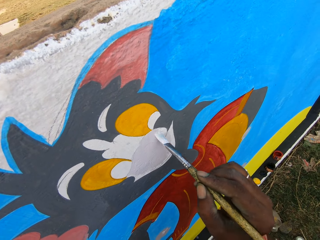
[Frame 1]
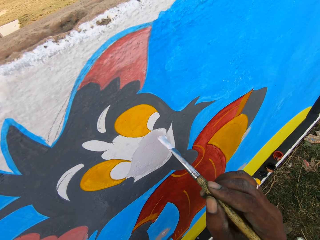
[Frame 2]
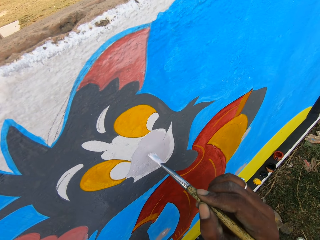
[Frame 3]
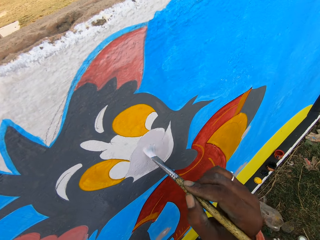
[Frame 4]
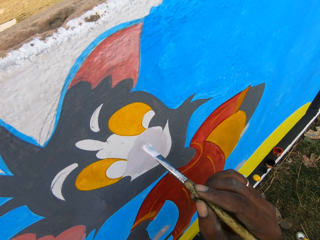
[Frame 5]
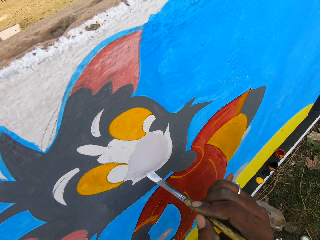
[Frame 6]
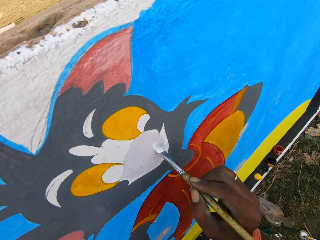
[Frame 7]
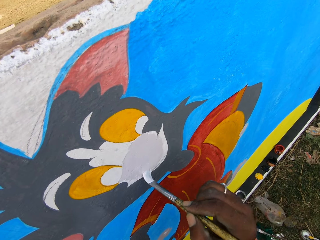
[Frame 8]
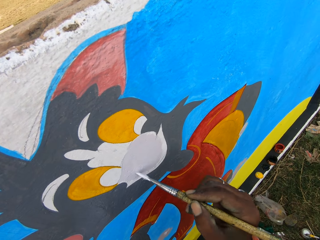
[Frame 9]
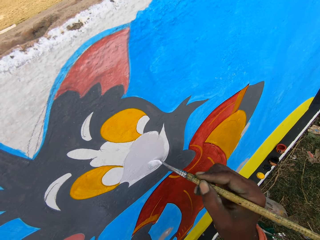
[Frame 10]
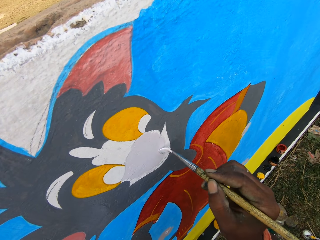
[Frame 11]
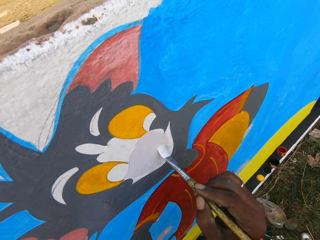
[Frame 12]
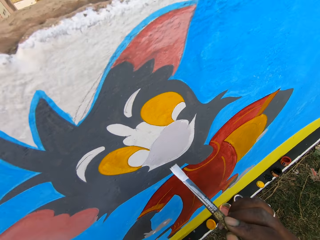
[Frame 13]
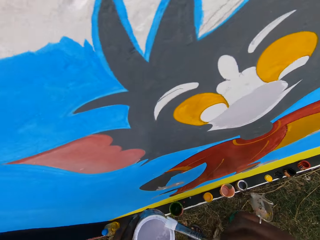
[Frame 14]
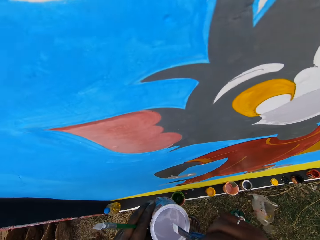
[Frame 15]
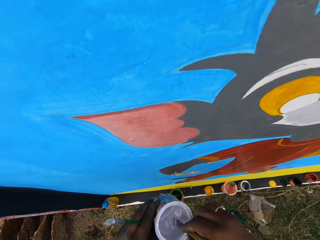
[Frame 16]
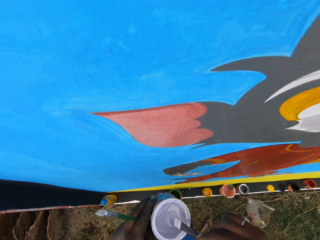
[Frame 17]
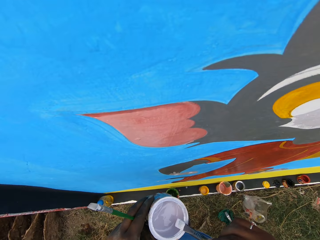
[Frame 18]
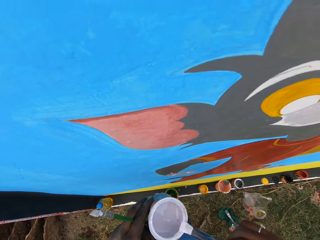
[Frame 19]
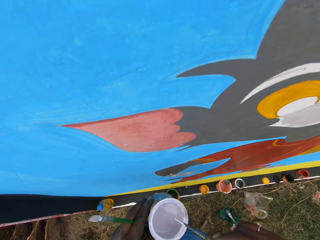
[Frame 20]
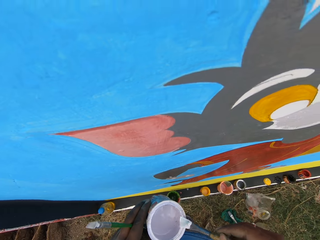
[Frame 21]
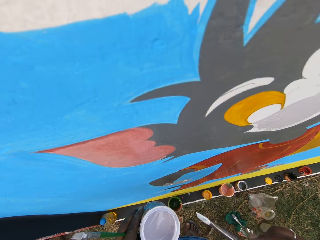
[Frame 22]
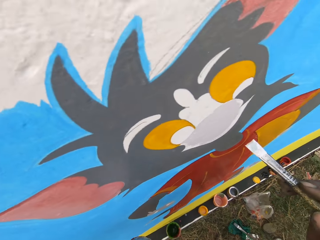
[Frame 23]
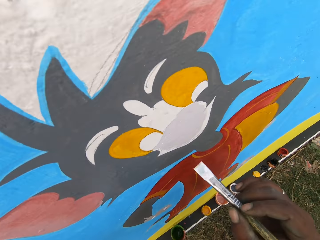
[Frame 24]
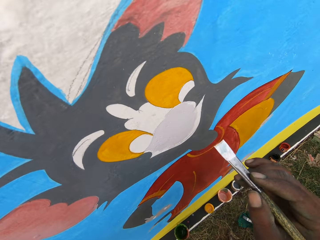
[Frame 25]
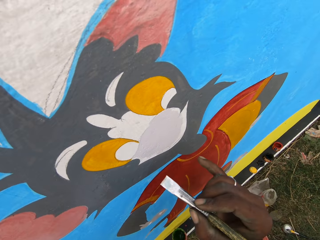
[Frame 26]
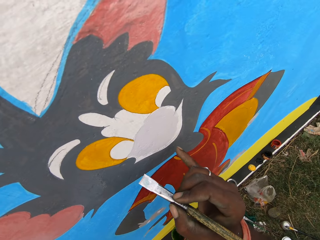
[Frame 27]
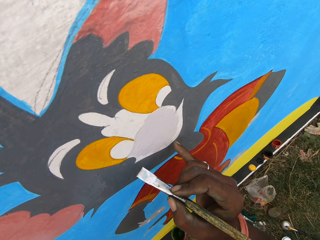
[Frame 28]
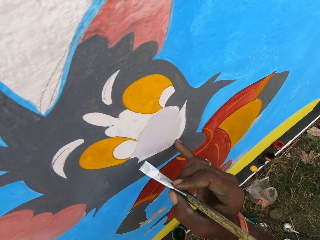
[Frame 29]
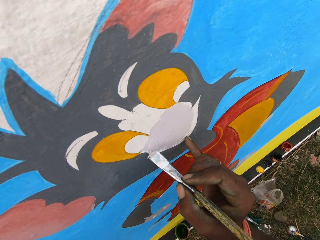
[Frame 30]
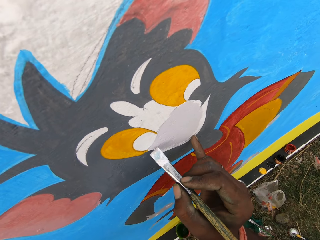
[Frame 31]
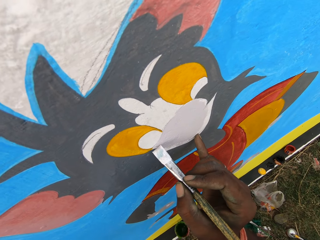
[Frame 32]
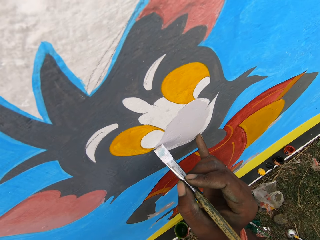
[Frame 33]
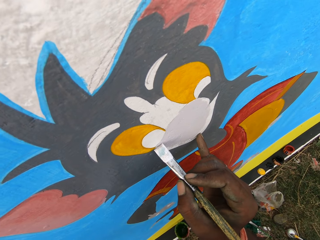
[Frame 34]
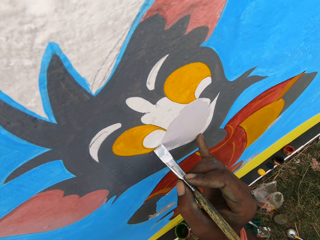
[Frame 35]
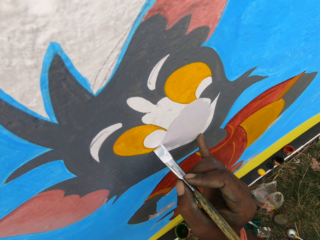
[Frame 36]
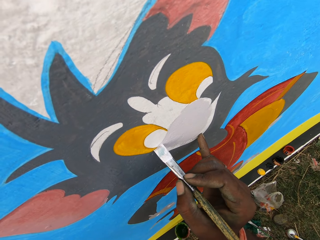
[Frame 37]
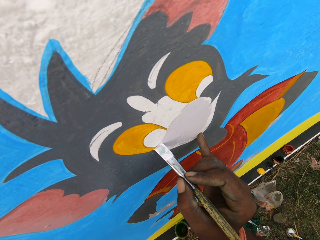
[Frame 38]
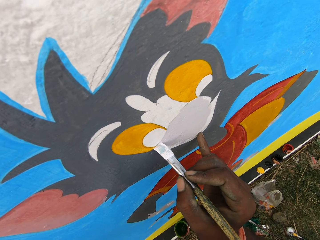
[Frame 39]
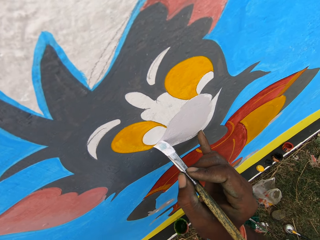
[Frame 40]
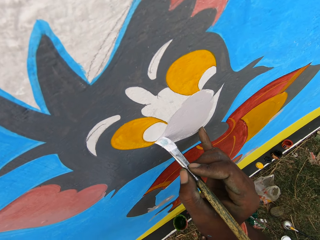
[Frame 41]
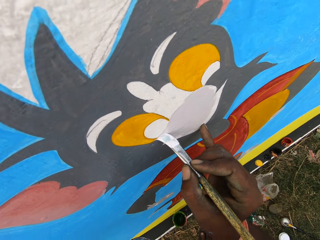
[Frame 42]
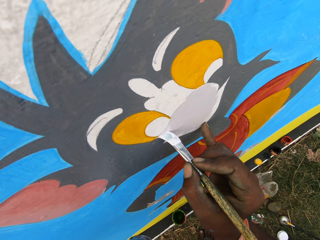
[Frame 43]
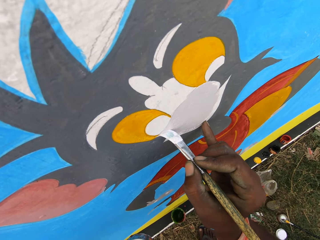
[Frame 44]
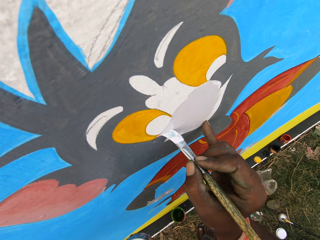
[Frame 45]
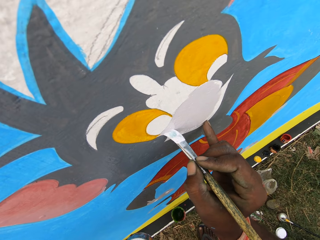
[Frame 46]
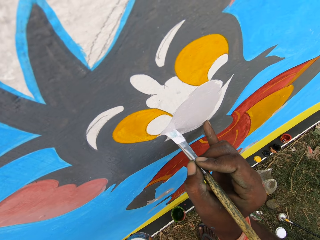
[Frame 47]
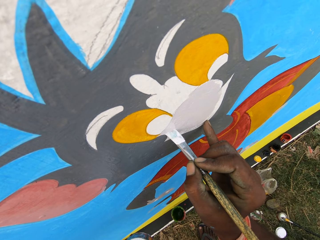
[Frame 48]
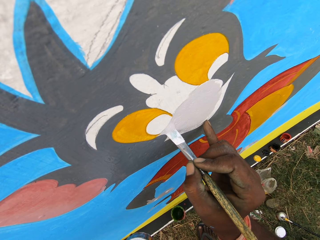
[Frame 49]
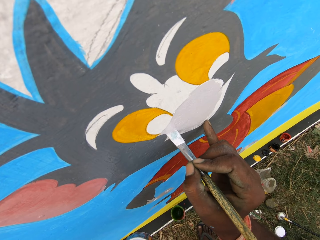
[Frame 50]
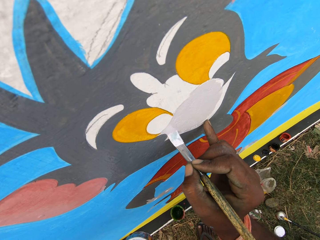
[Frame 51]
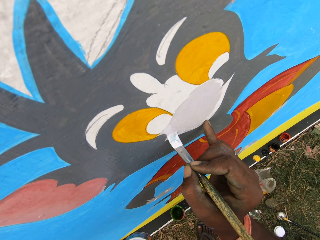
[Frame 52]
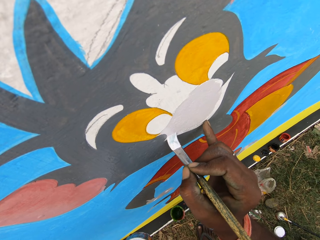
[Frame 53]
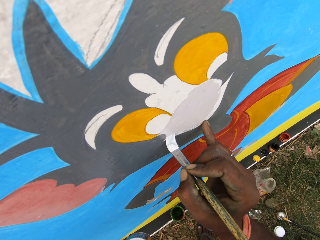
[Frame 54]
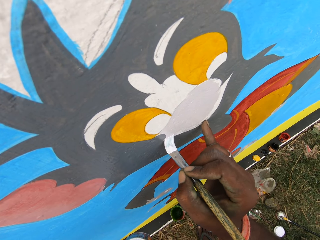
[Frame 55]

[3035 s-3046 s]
The camera wearer moves the paintbrush to the paint can. He dips the paintbrush in the paint can. He removes the excess paint on the paintbrush. He rubs the paintbrush on the edge of the paint can. He moves the paintbrush close to the wall. He places his finger on the wall. He paints the wall with the paintbrush.

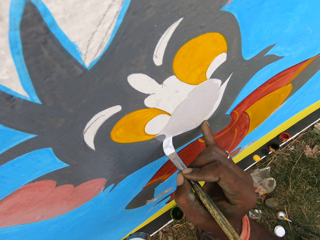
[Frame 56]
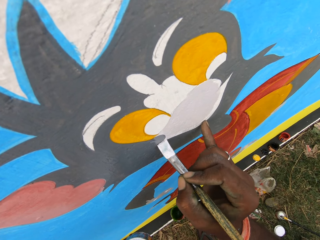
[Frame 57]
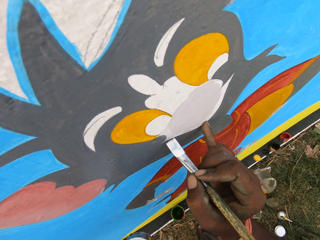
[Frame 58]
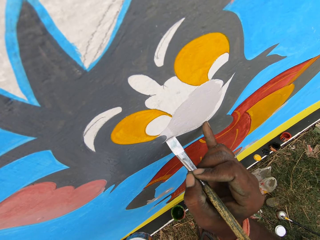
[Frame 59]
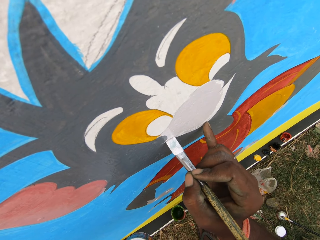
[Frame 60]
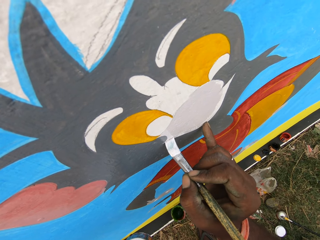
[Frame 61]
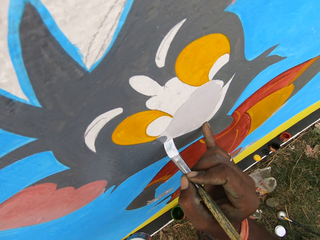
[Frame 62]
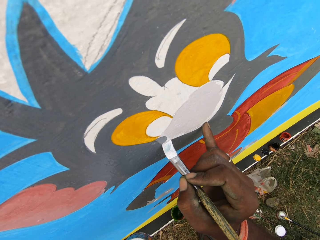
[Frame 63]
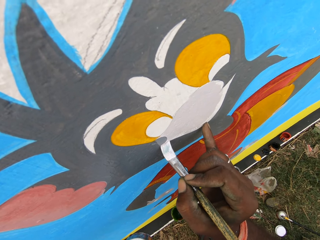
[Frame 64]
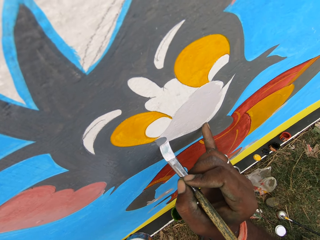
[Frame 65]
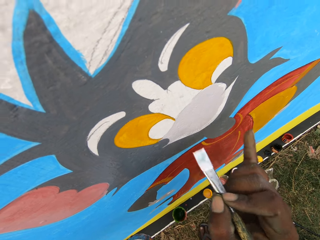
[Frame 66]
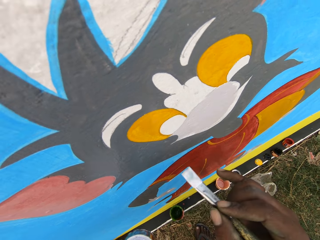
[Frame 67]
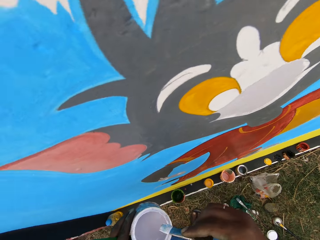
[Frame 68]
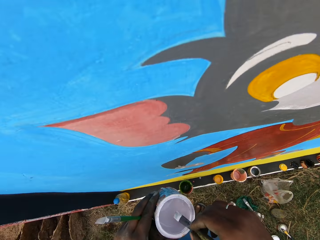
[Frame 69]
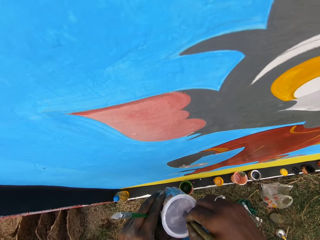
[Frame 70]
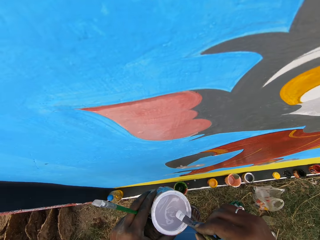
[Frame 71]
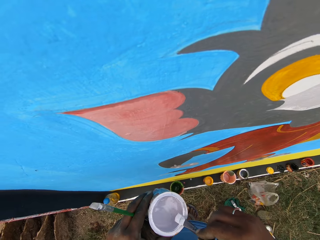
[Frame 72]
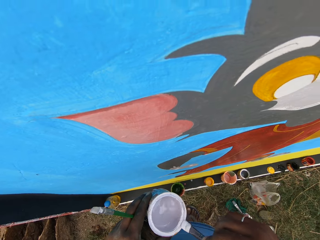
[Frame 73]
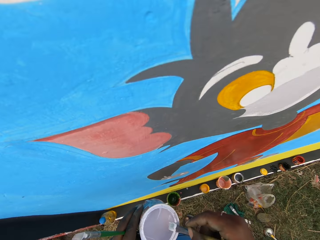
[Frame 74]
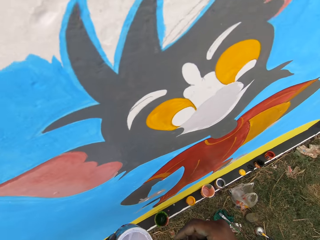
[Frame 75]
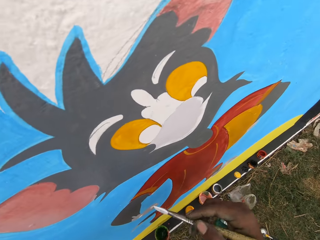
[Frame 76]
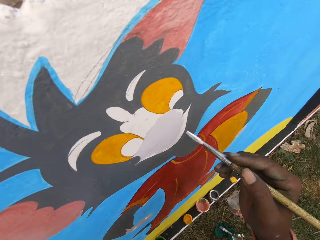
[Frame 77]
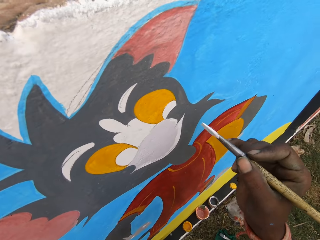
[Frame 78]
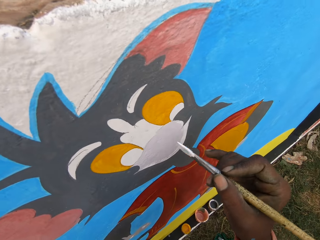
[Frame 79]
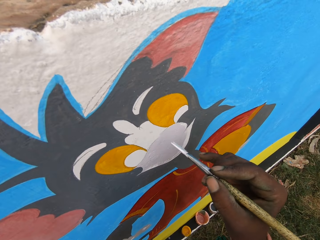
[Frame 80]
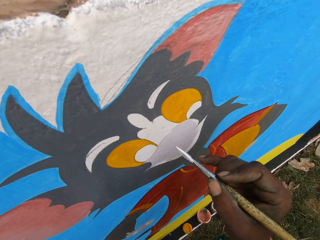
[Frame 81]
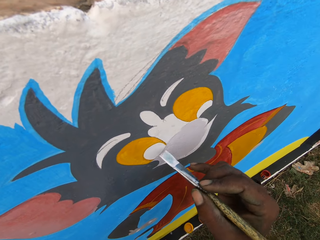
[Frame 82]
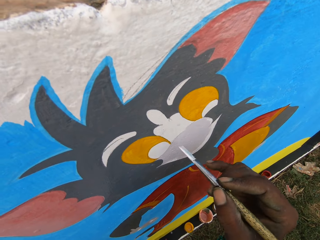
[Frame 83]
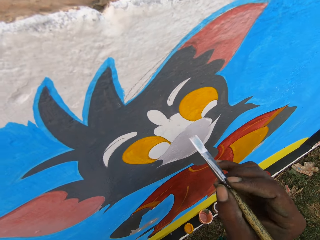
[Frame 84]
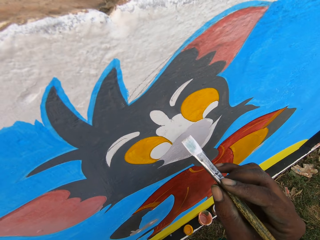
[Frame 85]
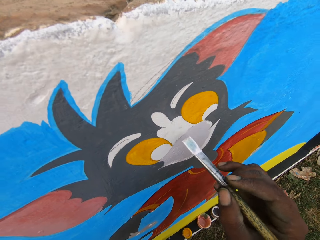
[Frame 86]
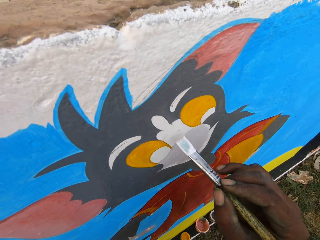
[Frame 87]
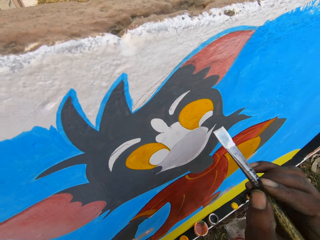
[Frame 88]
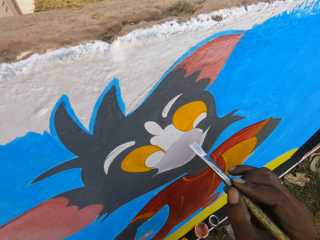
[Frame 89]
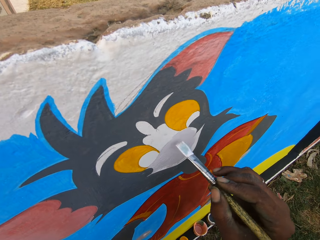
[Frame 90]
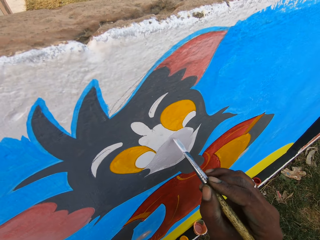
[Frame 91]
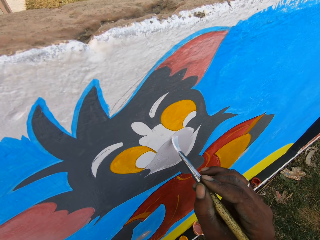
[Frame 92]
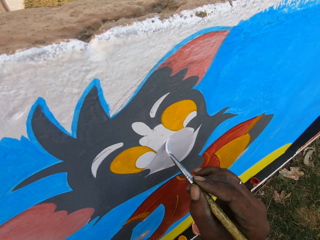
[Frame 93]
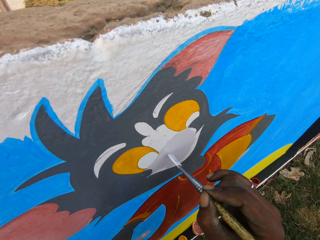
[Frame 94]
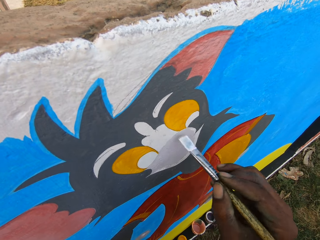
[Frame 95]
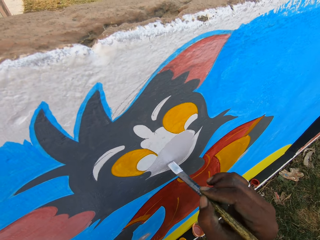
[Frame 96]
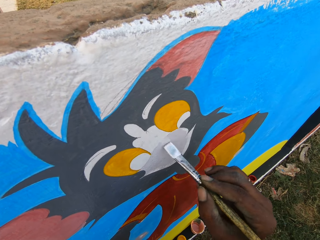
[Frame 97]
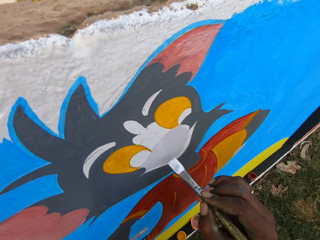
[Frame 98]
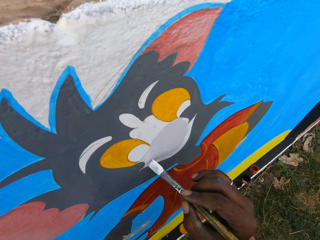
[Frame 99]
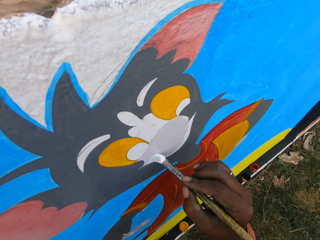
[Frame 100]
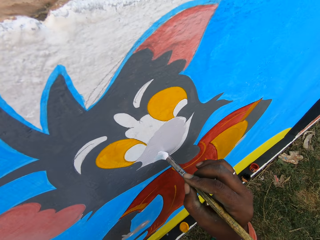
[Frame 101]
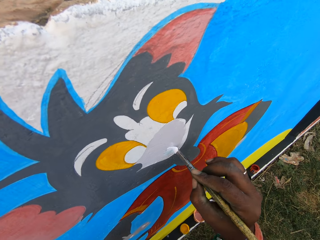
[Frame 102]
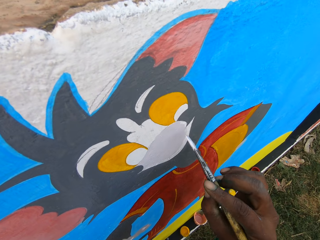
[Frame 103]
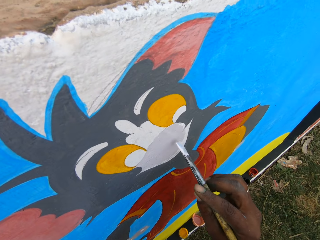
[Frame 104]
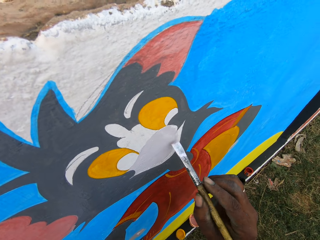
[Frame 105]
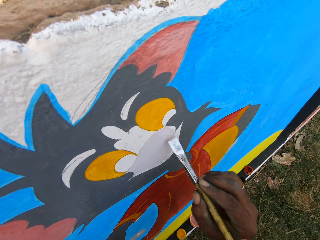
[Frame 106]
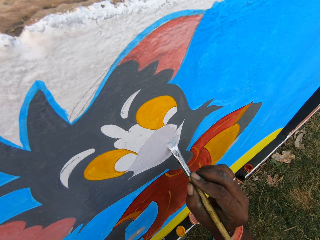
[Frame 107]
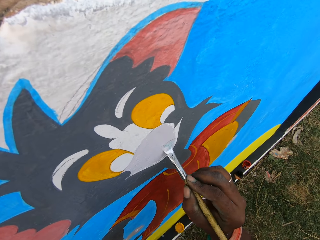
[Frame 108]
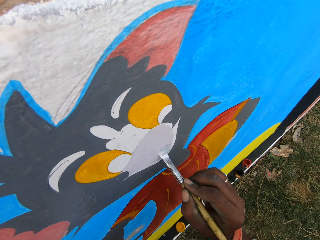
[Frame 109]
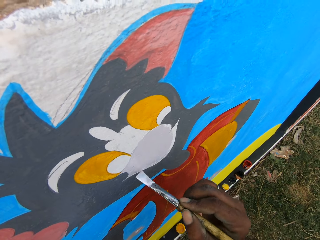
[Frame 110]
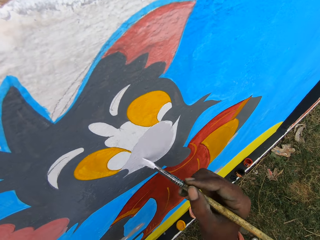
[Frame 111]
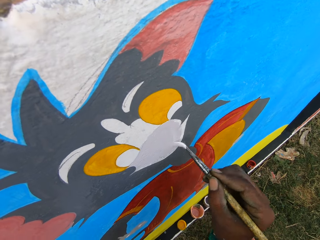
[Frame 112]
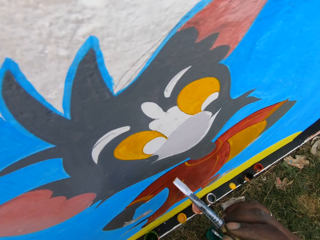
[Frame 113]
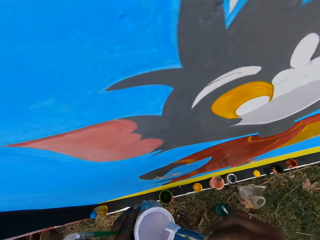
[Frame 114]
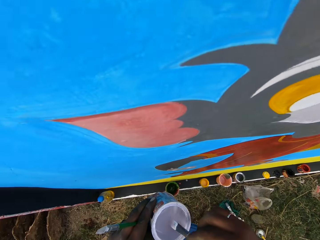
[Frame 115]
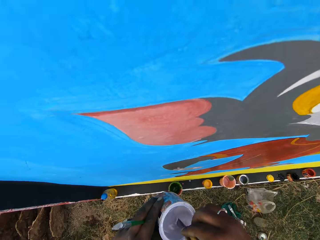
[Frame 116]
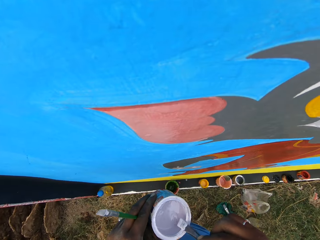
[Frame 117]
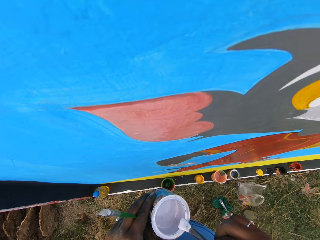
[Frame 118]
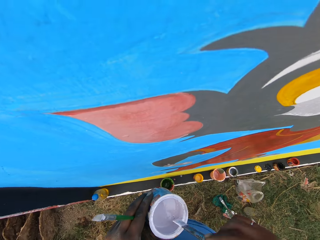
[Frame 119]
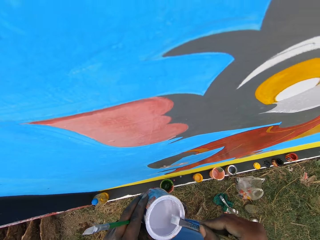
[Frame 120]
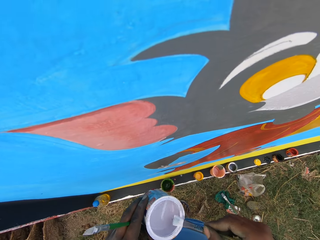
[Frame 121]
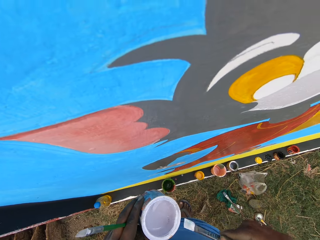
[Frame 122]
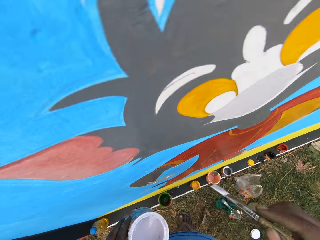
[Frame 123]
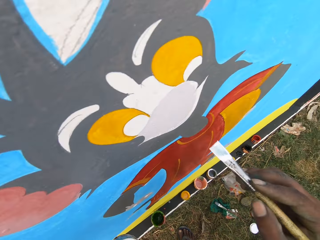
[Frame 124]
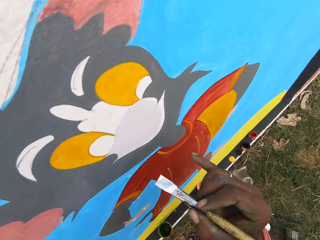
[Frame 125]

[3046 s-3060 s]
The camera wearer moves the paintbrush to the paint can. They dip the paintbrush in the paint can. They remove the excess paint on the paintbrush. They rub the paintbrush on the edge of the paint can. They move the paintbrush close to the wall. They move the paintbrush around the wall. They paint the wall with the paintbrush. They interact with the man. They move the paintbrush to the paint can. They dip the paintbrush in the paint can. They rub the paintbrush on the edge of the paint can. They remove the excess paint on the paintbrush. They move the paintbrush close to the wall.
